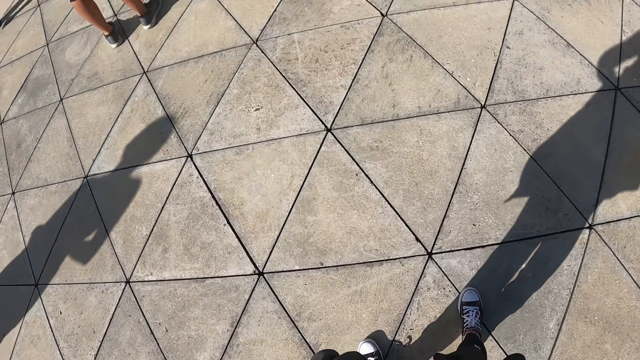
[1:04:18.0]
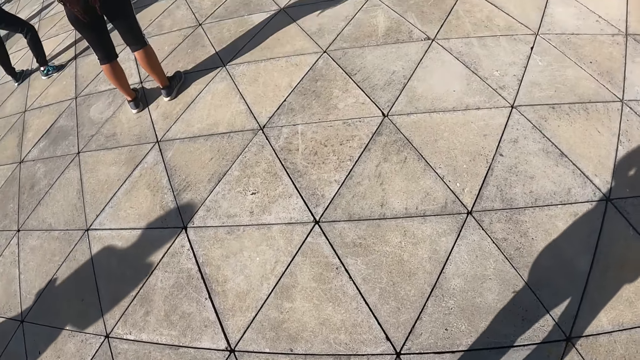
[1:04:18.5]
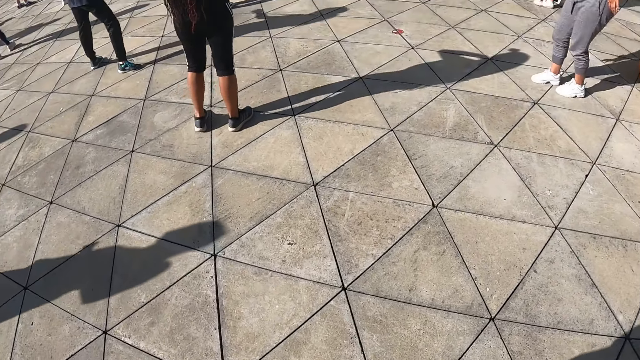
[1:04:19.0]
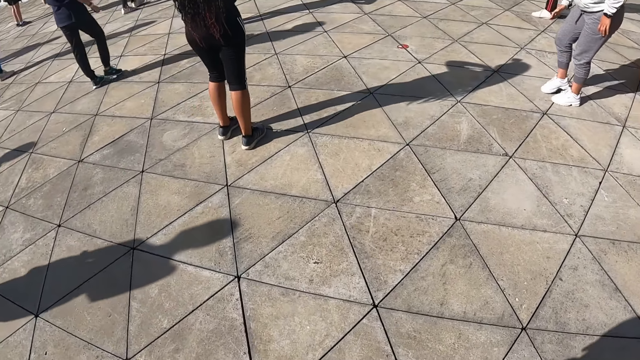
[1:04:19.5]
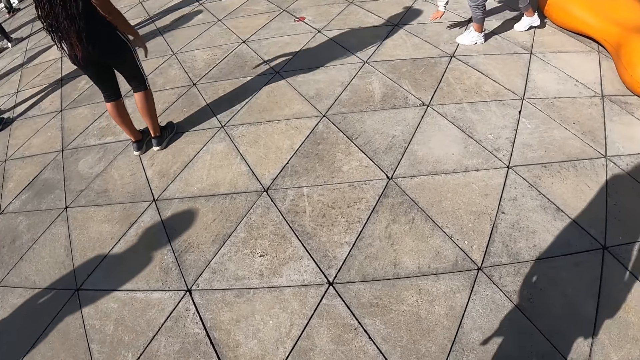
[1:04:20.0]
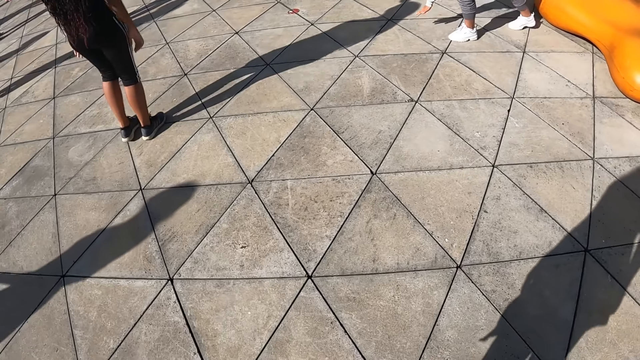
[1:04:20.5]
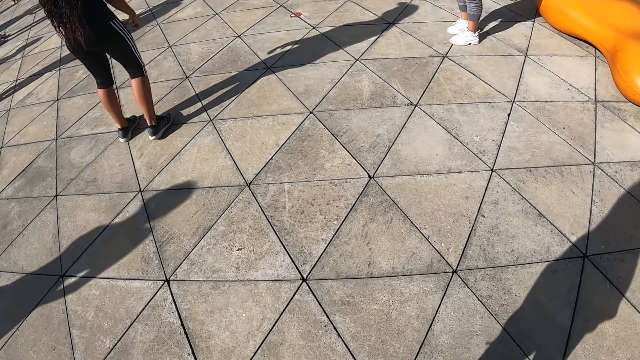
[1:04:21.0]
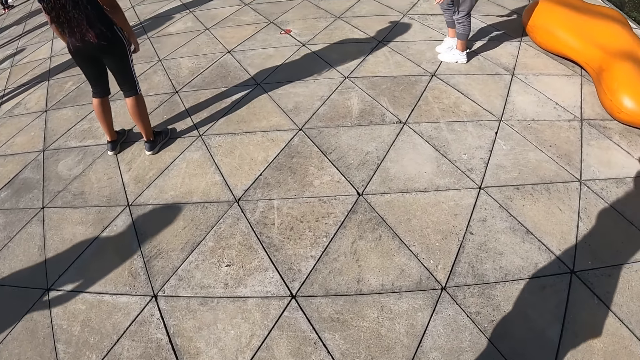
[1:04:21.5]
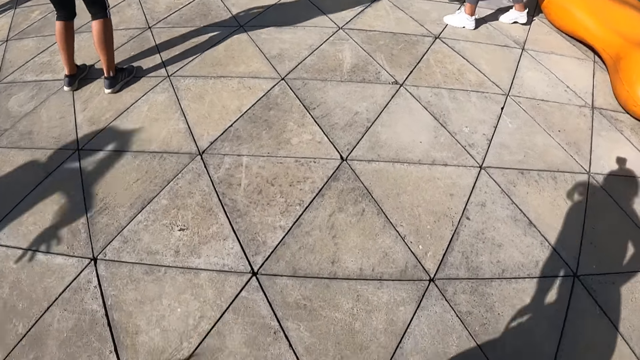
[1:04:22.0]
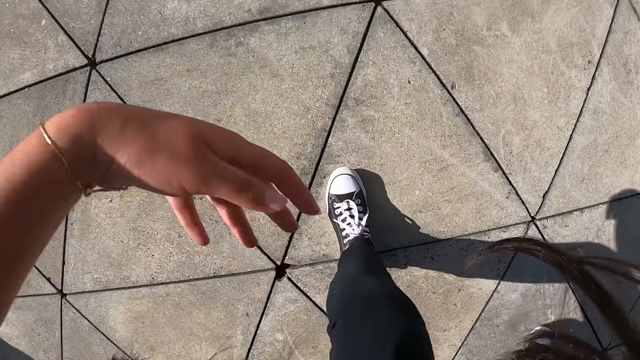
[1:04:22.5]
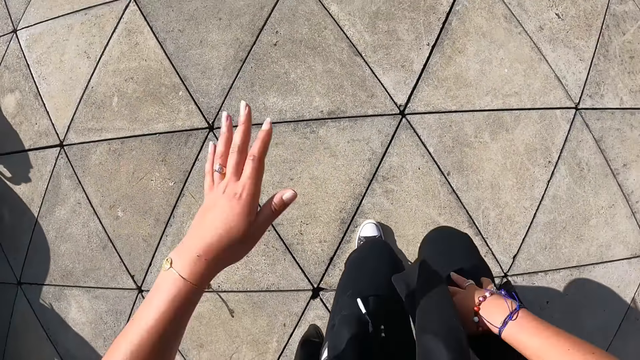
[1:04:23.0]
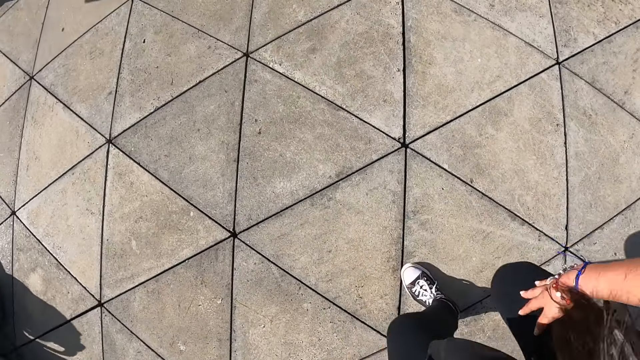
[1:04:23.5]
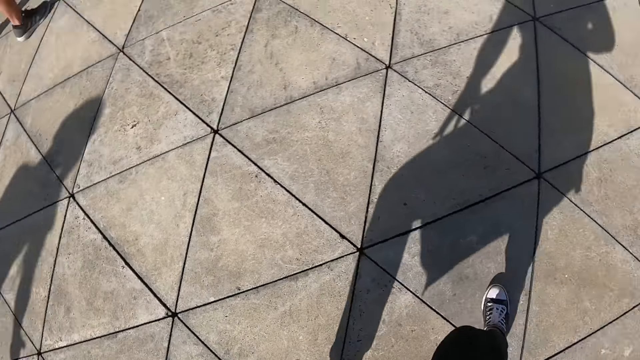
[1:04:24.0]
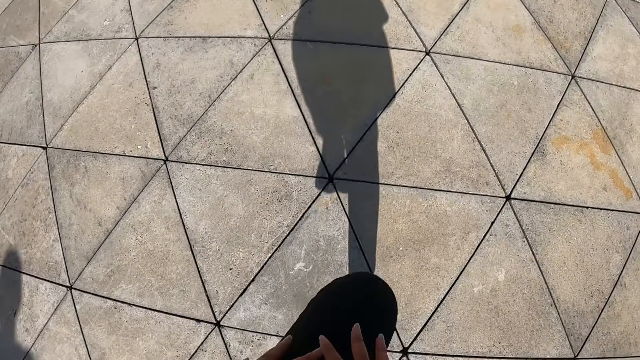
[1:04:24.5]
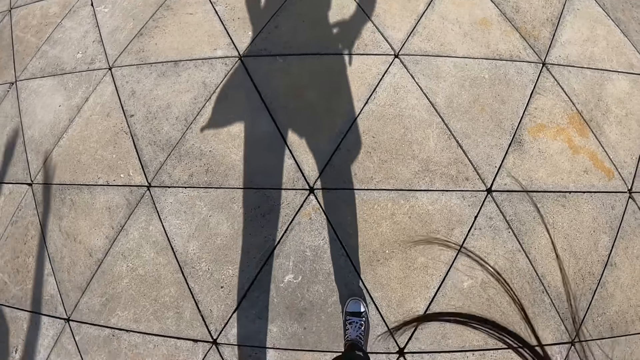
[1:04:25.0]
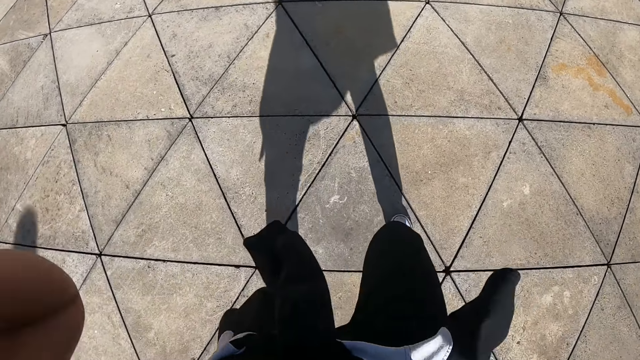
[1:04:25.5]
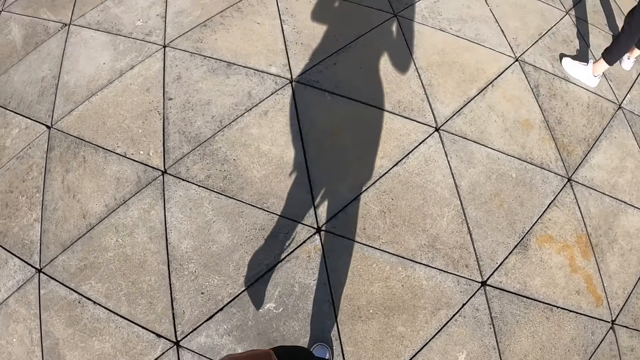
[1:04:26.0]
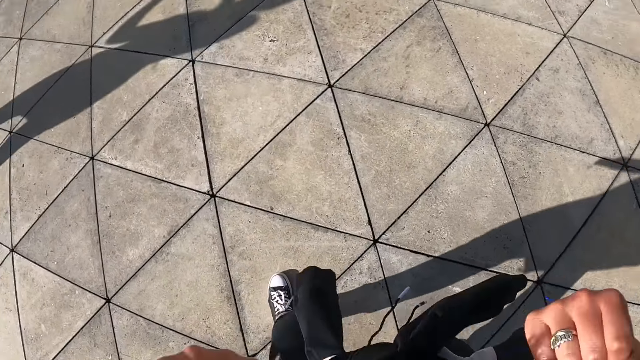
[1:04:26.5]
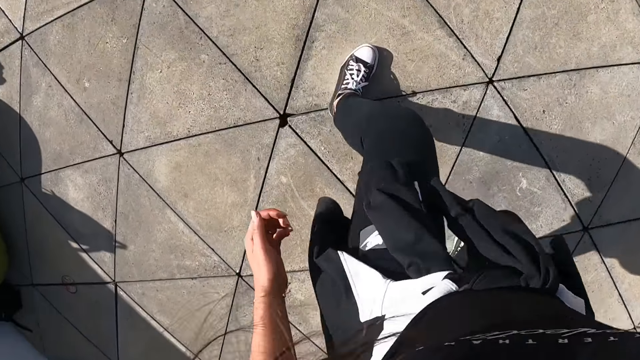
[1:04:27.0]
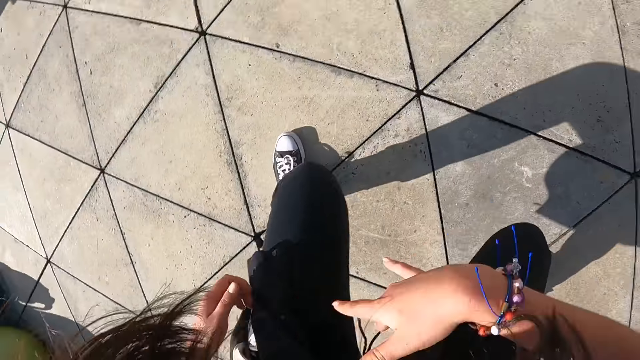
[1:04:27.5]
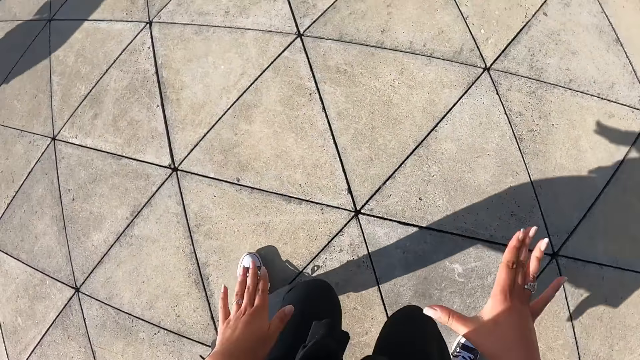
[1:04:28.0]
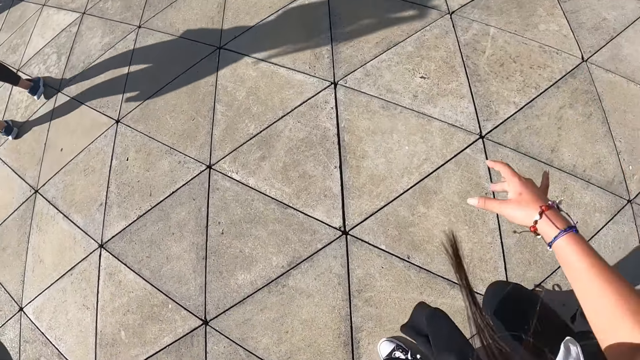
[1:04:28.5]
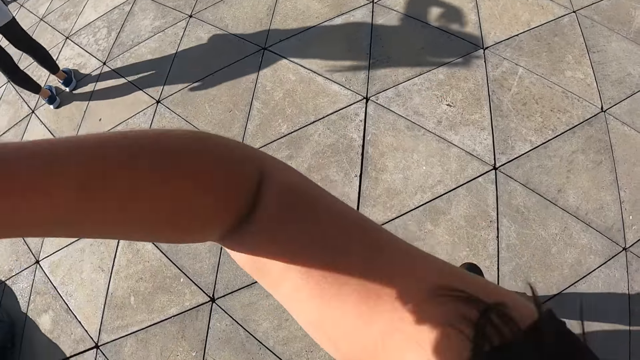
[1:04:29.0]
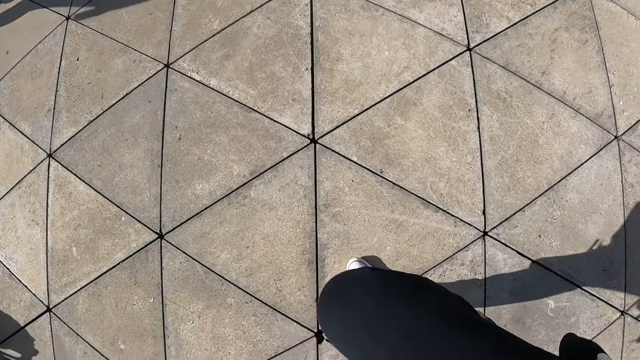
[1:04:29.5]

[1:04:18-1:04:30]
The camera wearer looks at the colleagues. They exercise with the colleagues.

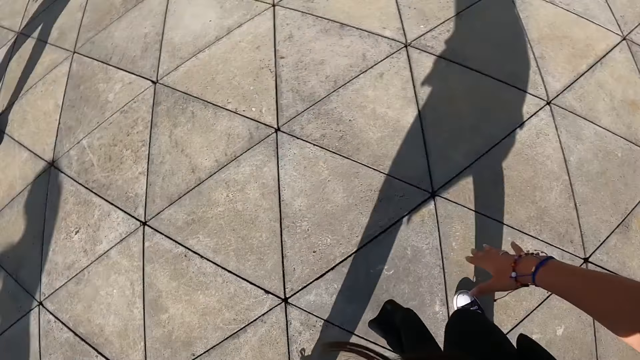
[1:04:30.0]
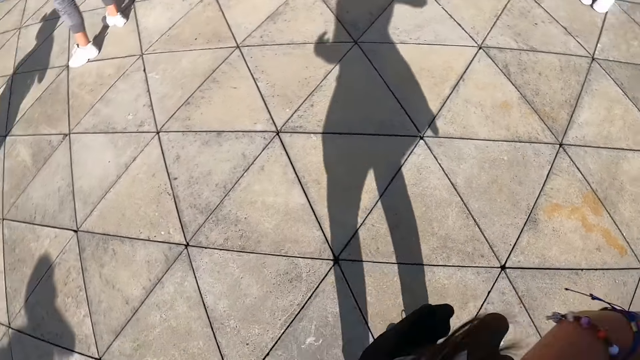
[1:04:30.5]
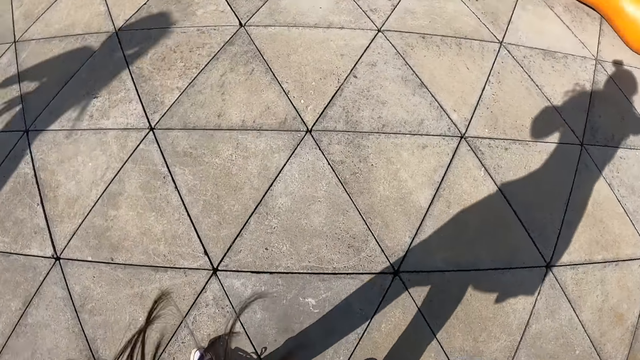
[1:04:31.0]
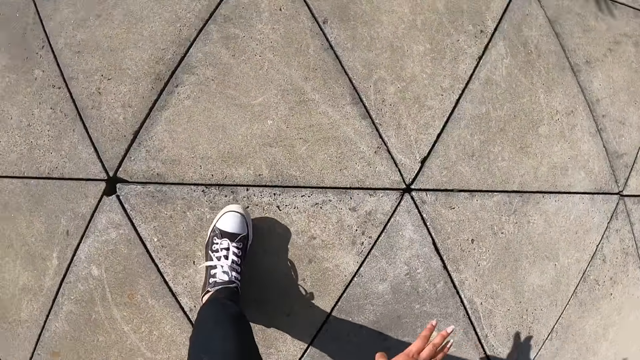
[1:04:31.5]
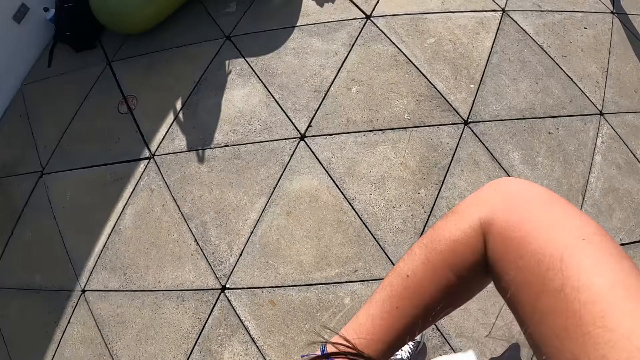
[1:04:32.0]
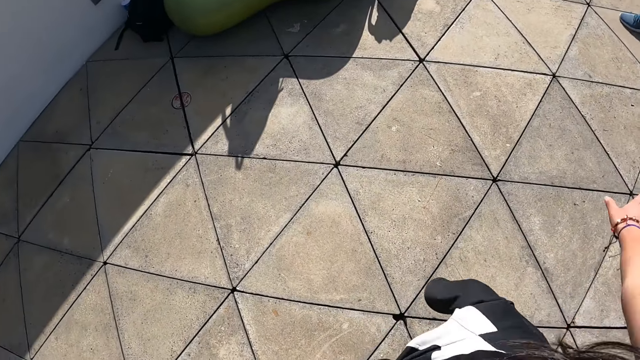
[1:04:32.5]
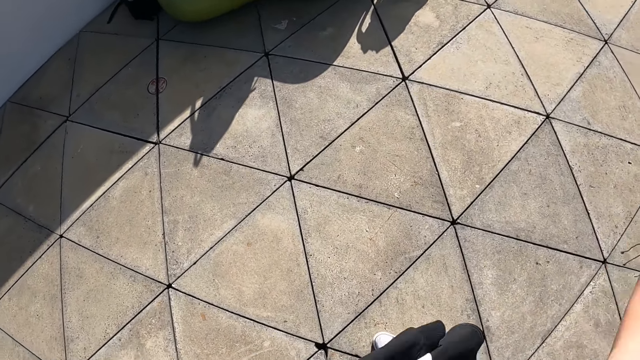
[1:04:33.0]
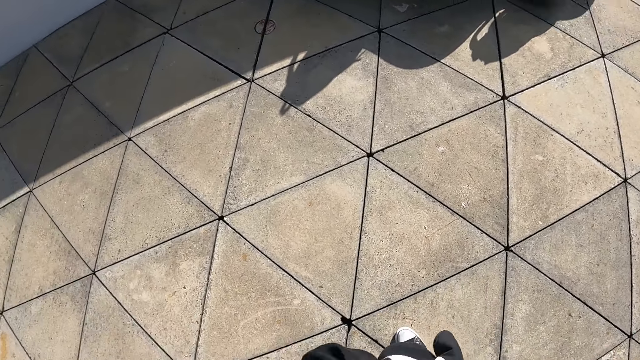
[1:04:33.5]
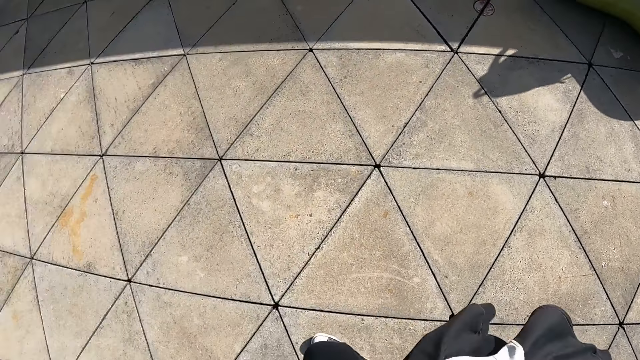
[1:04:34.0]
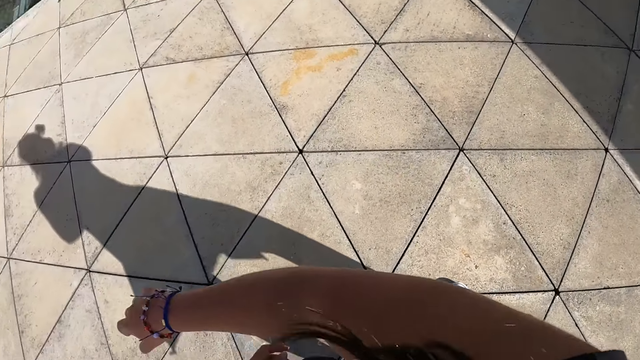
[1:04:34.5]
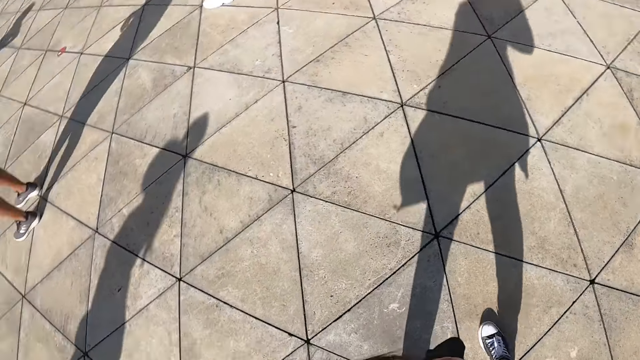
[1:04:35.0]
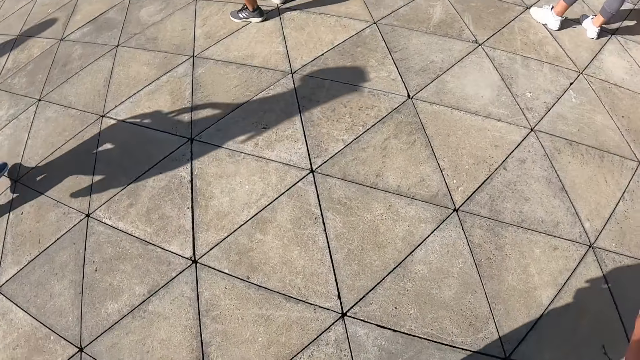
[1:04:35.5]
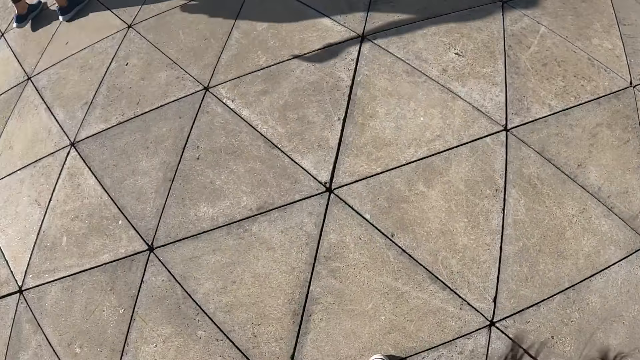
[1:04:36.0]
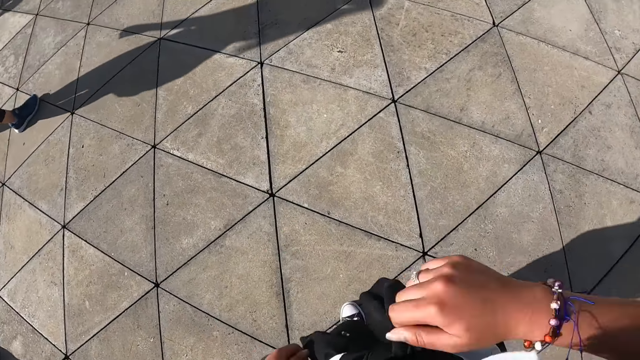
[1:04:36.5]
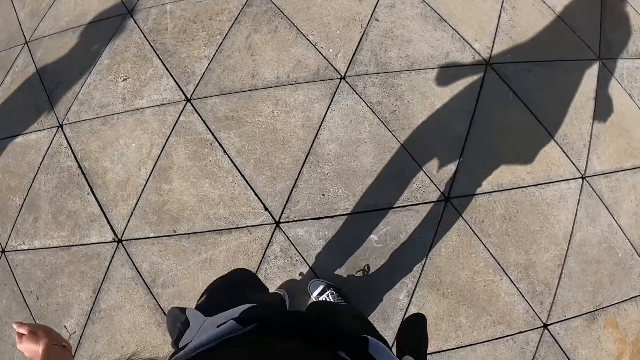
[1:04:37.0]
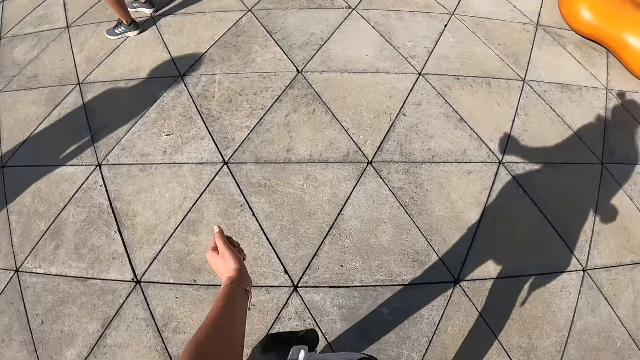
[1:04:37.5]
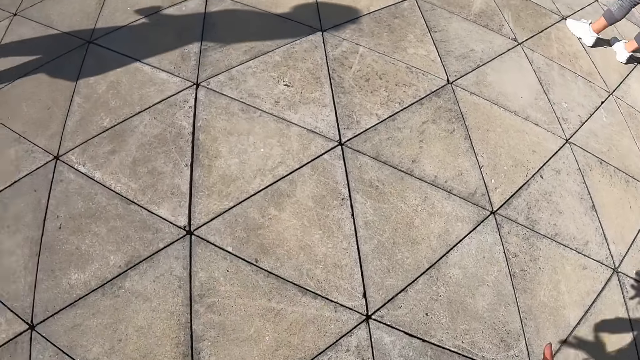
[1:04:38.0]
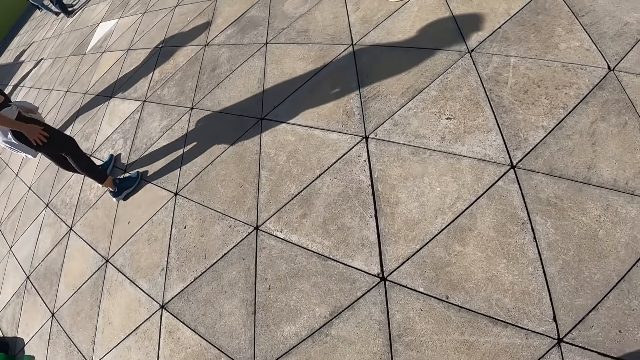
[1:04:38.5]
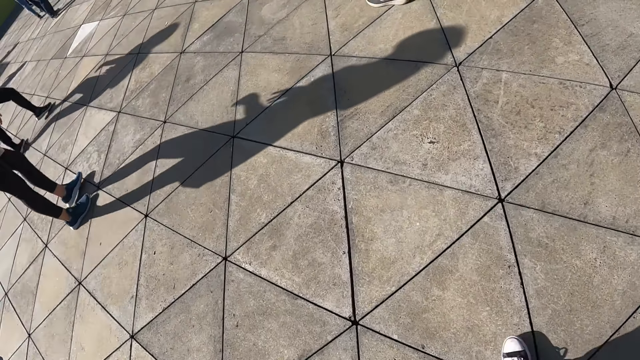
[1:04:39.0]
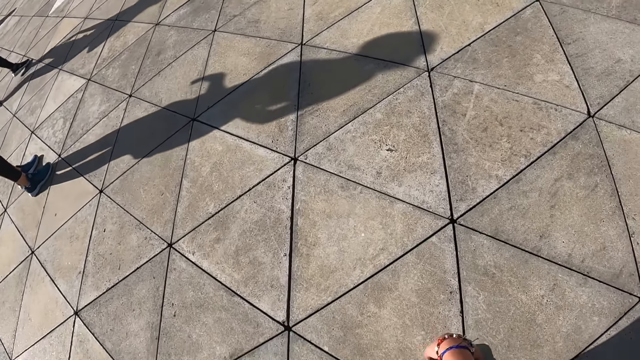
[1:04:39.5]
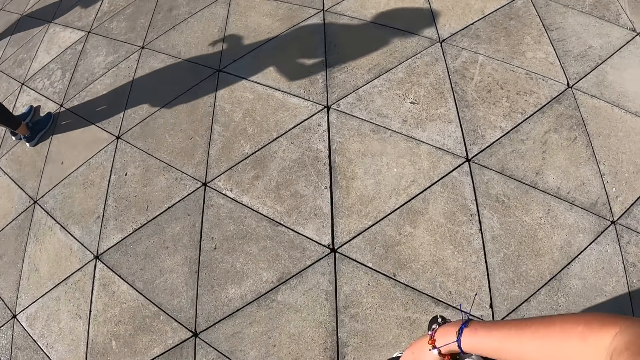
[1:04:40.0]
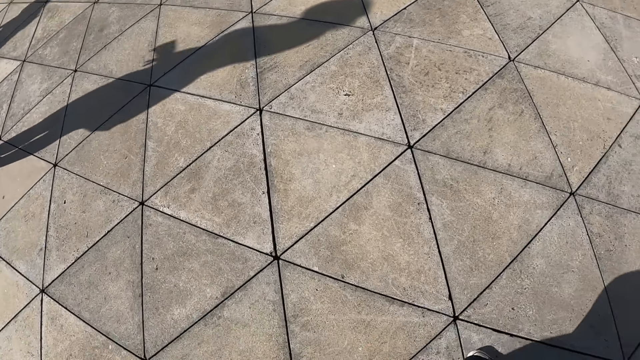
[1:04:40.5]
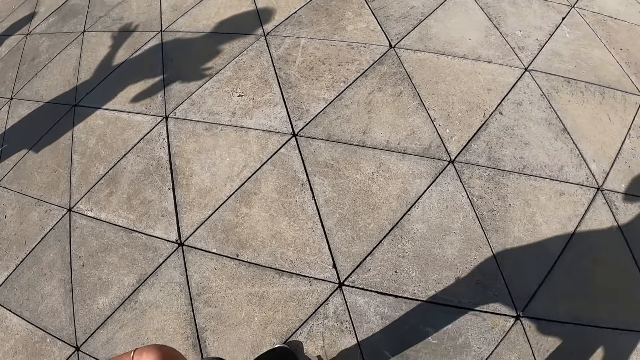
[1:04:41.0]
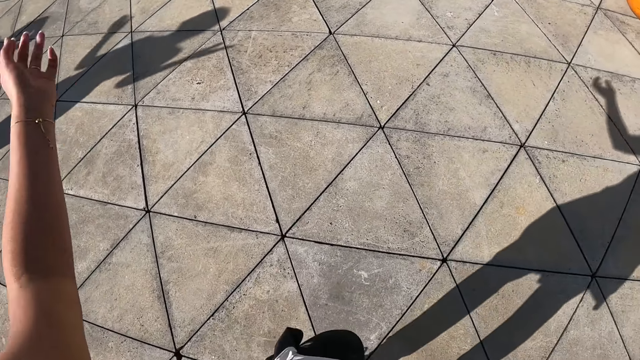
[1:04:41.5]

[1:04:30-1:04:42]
The camera wearer looks at the floor.
